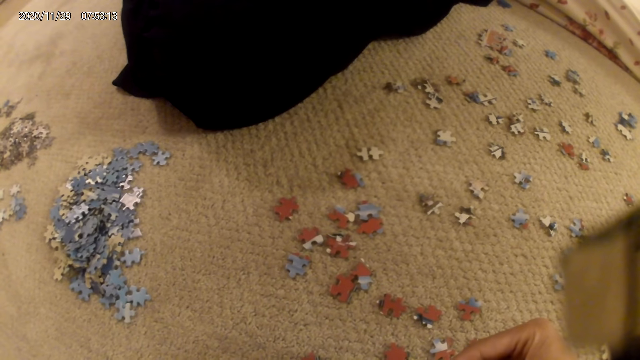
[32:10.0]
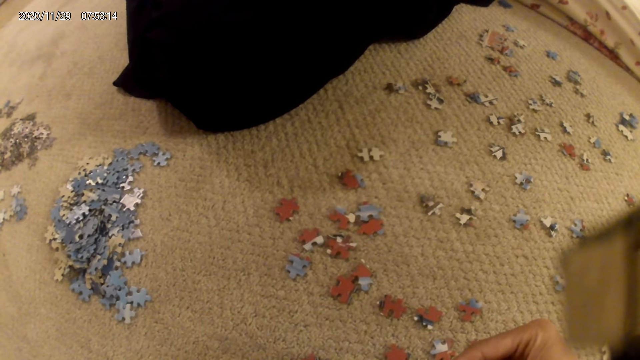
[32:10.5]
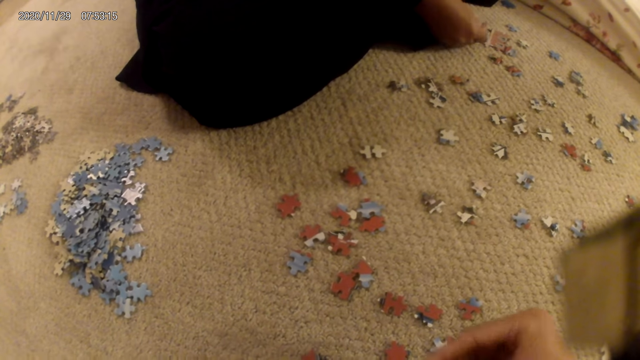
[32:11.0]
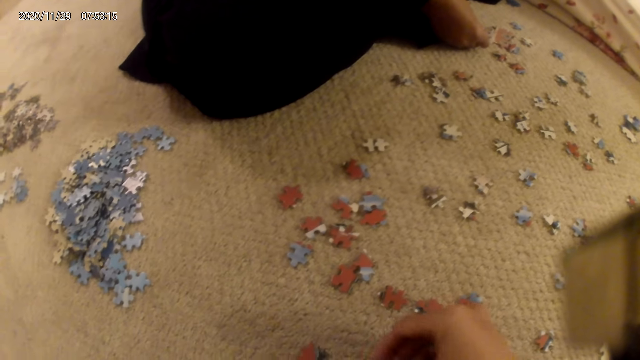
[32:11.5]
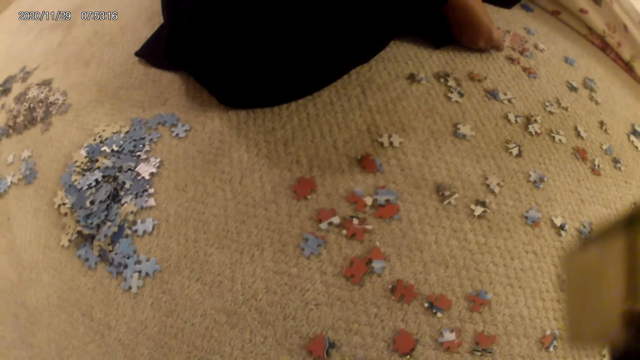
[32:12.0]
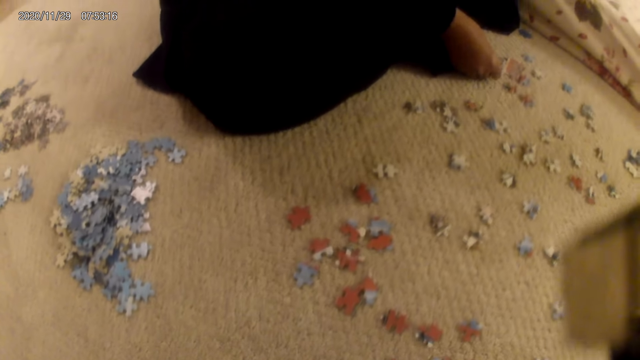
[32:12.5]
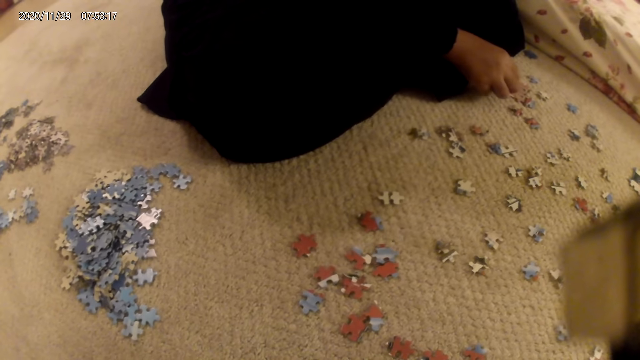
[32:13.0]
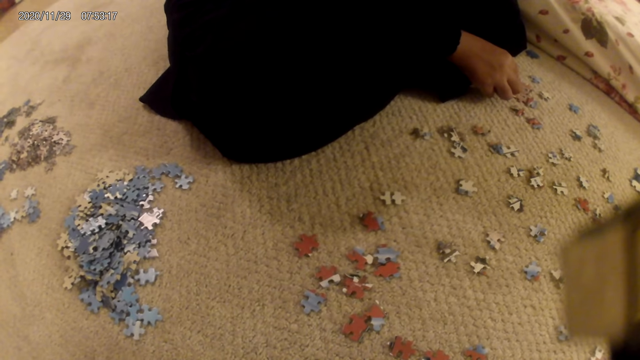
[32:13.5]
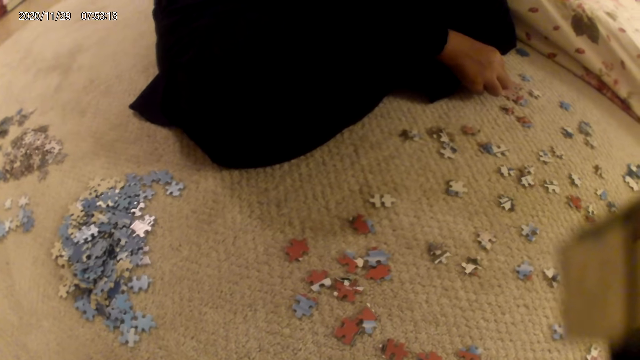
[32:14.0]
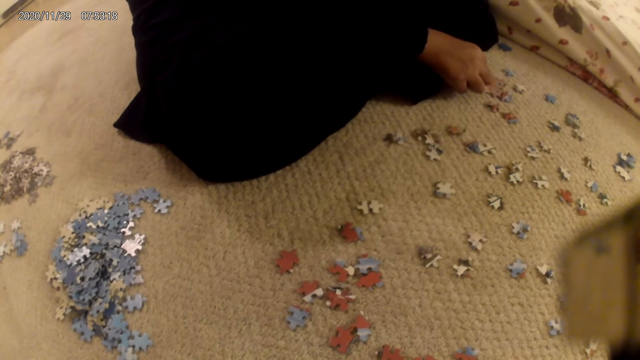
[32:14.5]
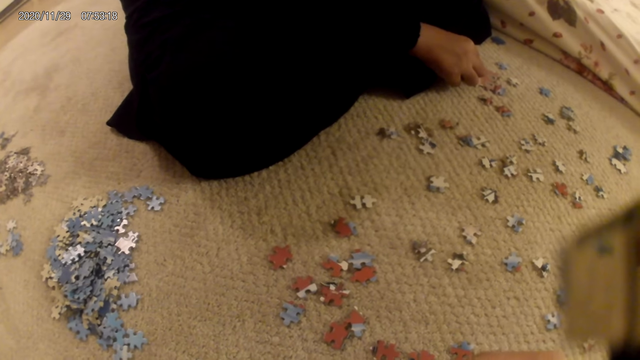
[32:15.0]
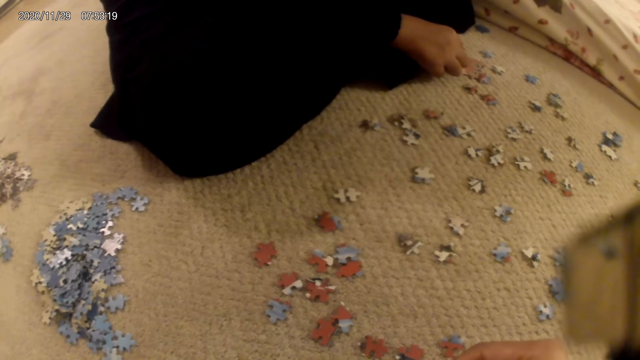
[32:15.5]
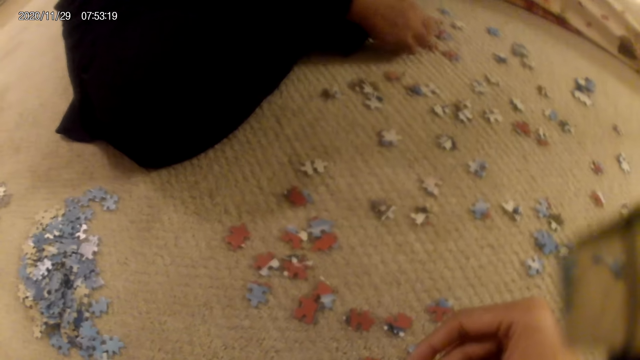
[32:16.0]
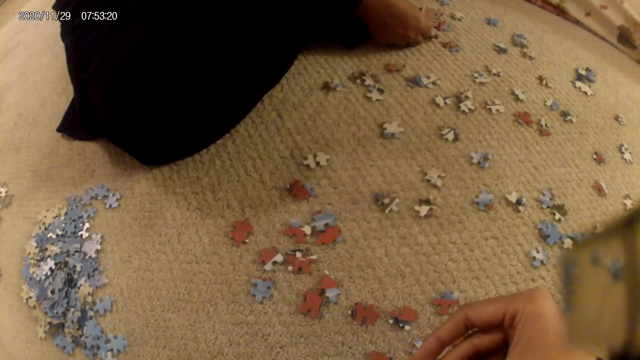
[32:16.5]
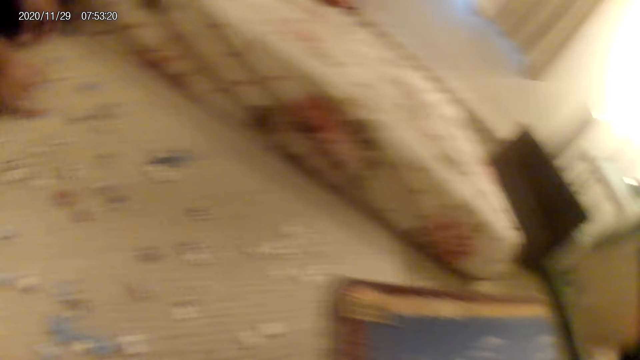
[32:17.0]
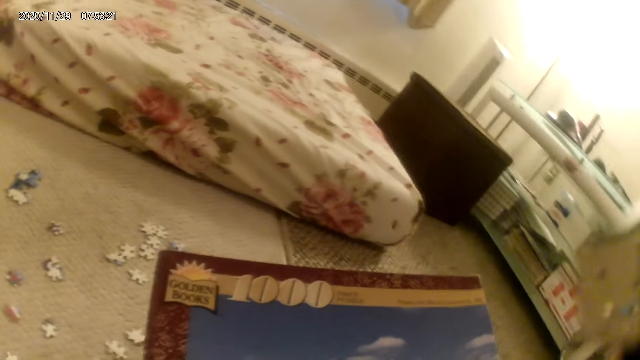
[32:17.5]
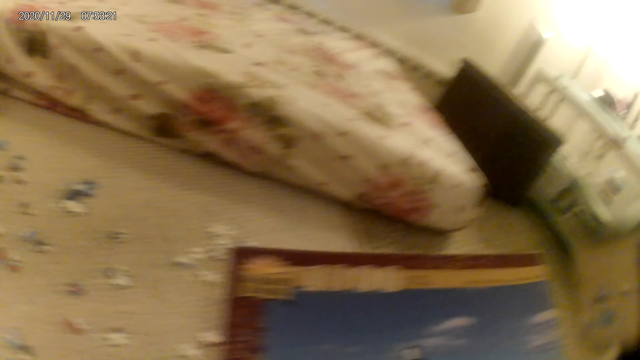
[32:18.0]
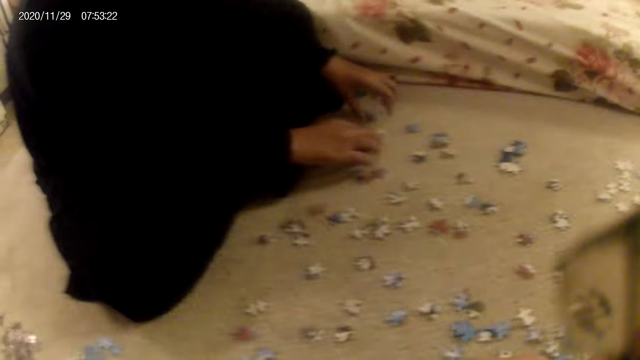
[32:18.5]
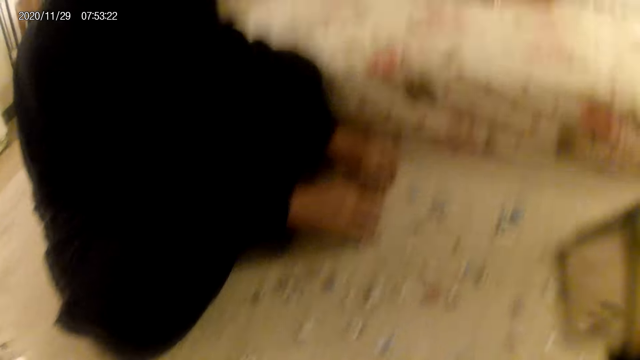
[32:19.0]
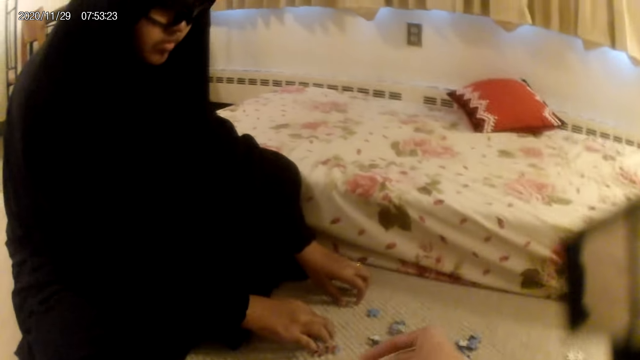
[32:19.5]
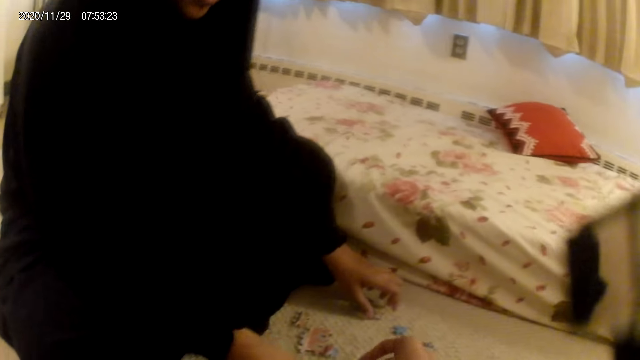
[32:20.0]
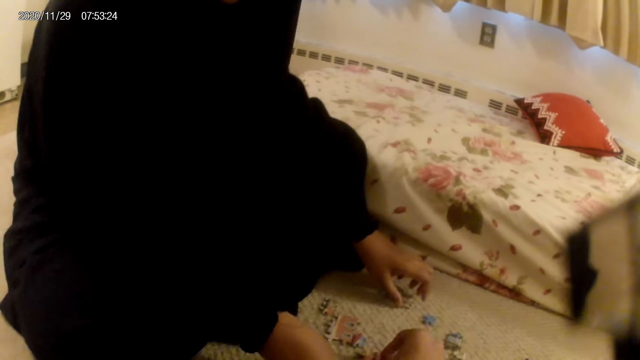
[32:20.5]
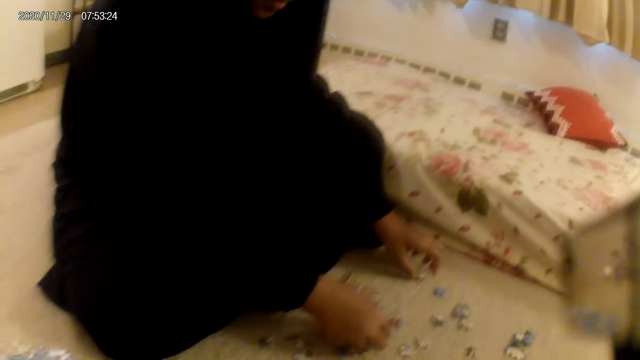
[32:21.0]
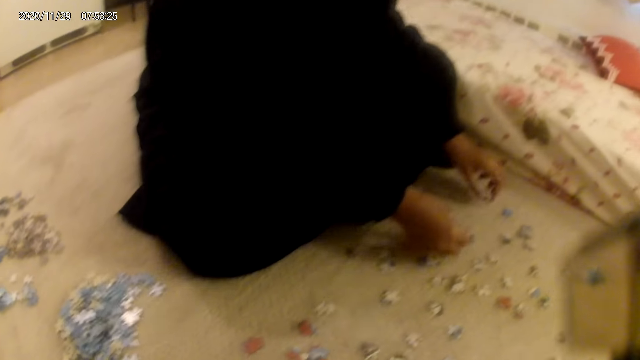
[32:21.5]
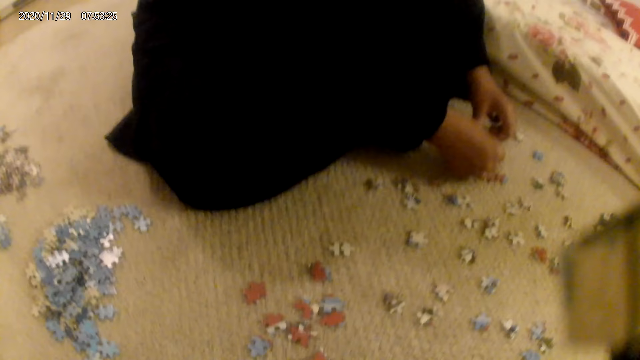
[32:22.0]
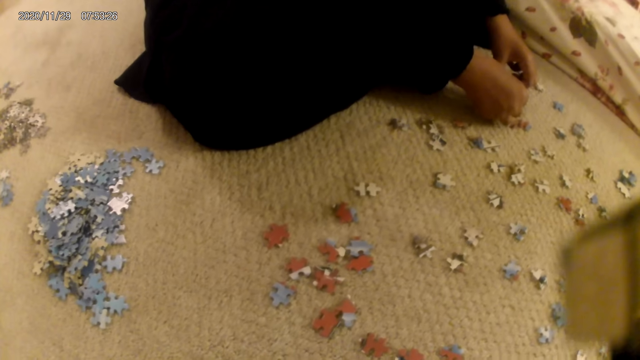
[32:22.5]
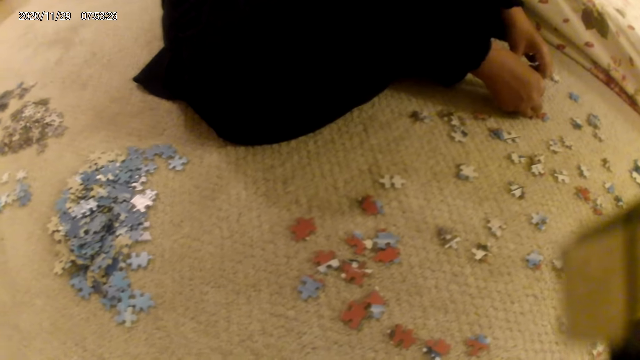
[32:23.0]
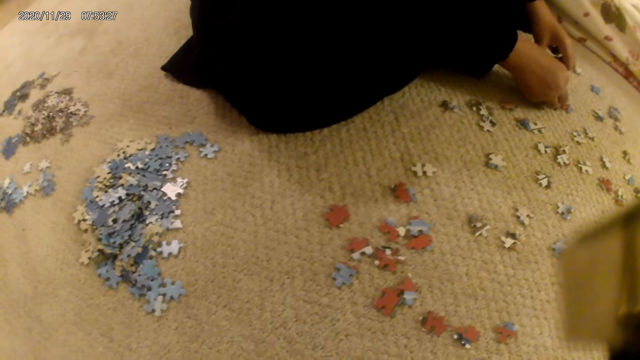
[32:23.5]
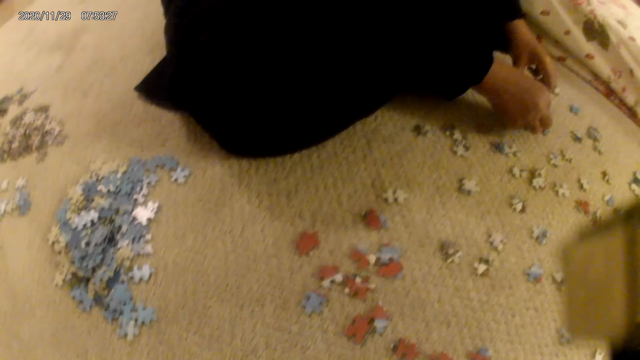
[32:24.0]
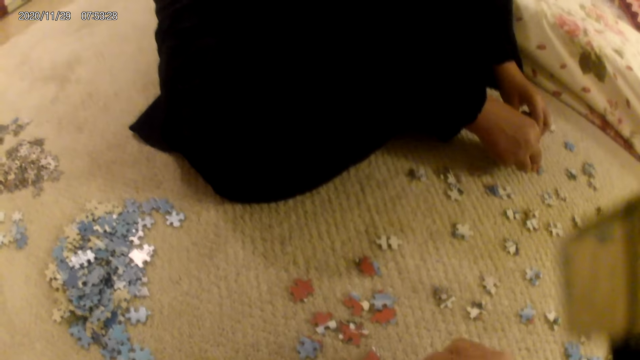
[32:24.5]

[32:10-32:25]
A lady fits the puzzle piece in another piece. The camera wearer places the puzzle piece on the floor. They pick a puzzle piece. They stare at the puzzle piece. They stare at the puzzle box. They interact with the lady. The lady moves the puzzle piece structure on the floor. The camera wearer picks a puzzle piece. They talk to the lady. The lady picks a puzzle piece and fits the puzzle piece in another piece. The camera wearer fits the puzzle piece in another.

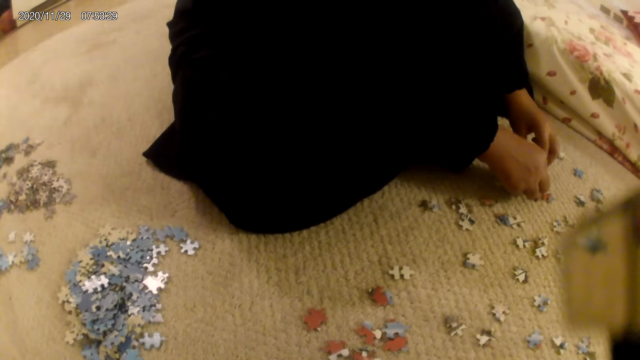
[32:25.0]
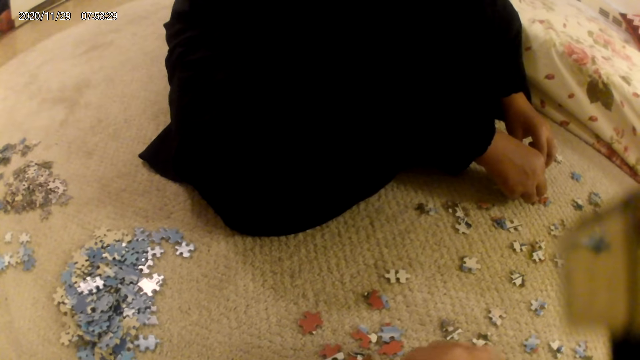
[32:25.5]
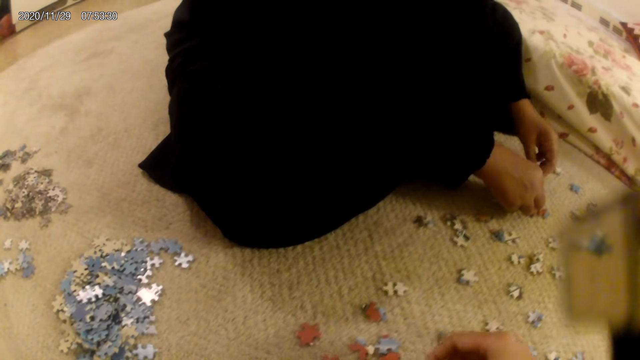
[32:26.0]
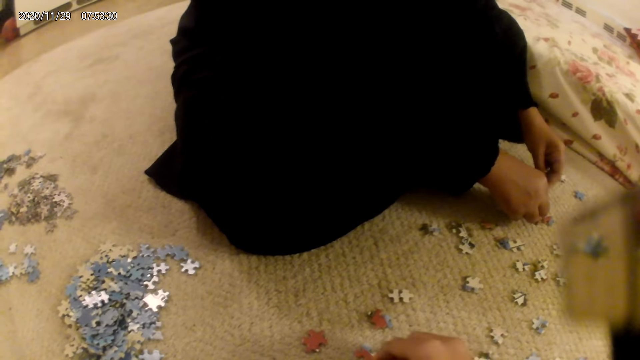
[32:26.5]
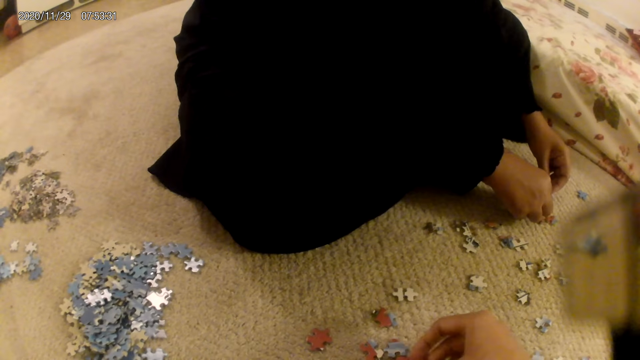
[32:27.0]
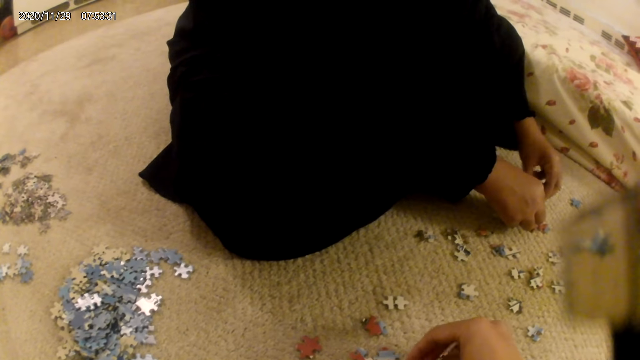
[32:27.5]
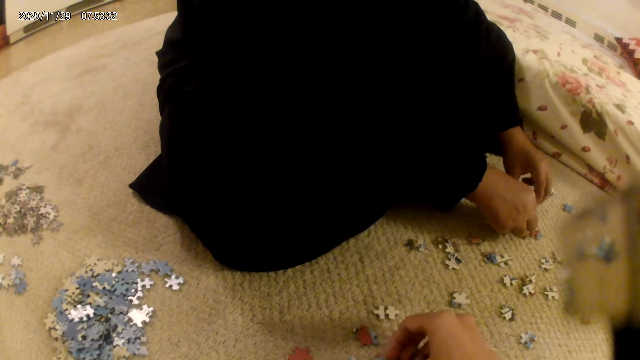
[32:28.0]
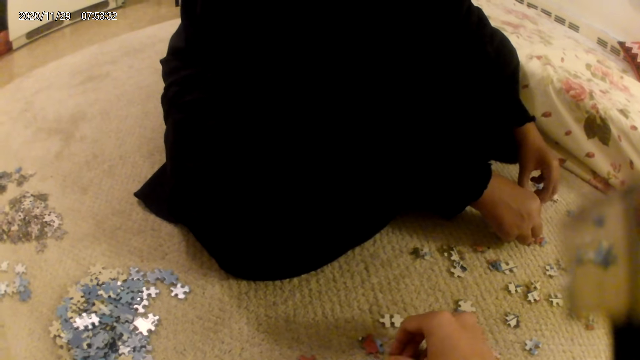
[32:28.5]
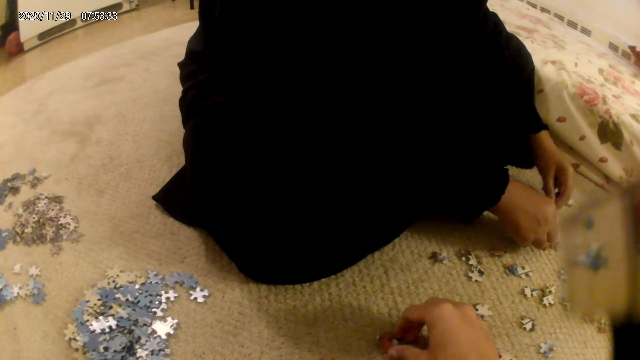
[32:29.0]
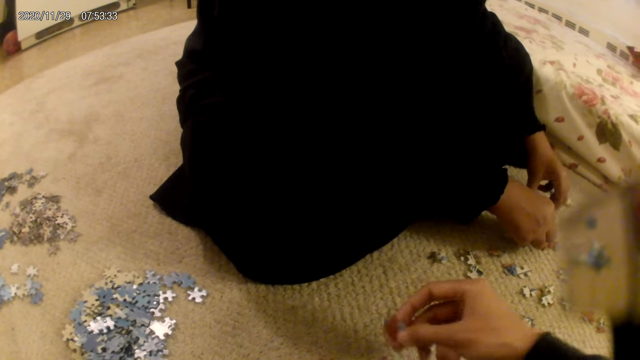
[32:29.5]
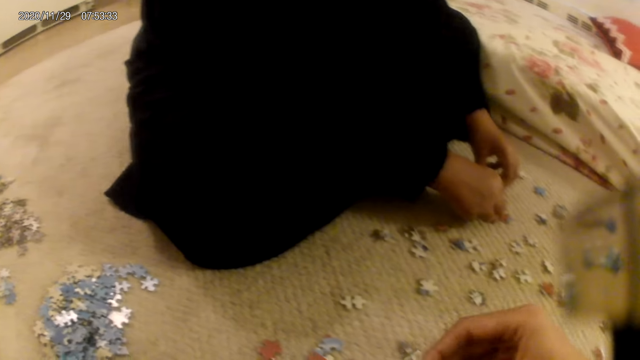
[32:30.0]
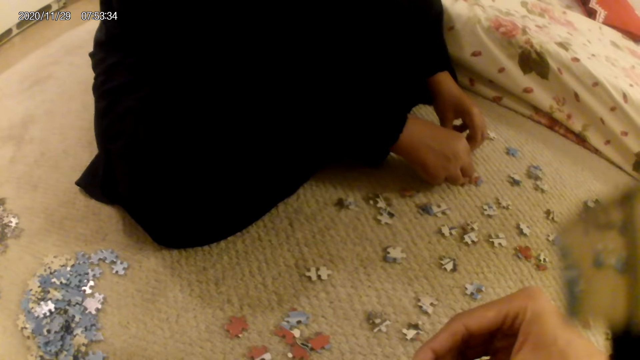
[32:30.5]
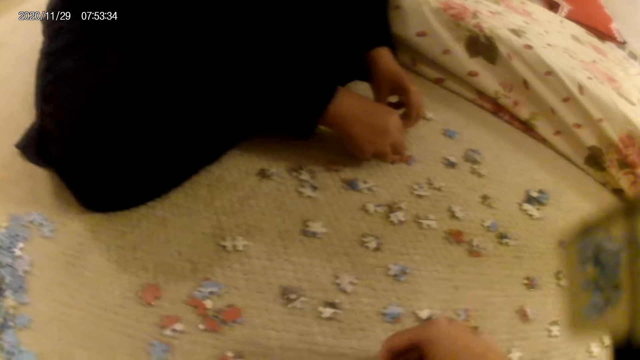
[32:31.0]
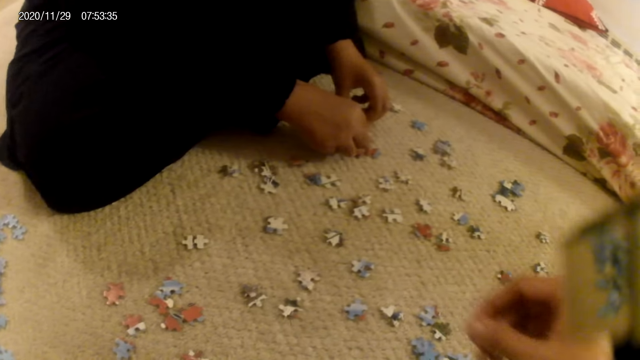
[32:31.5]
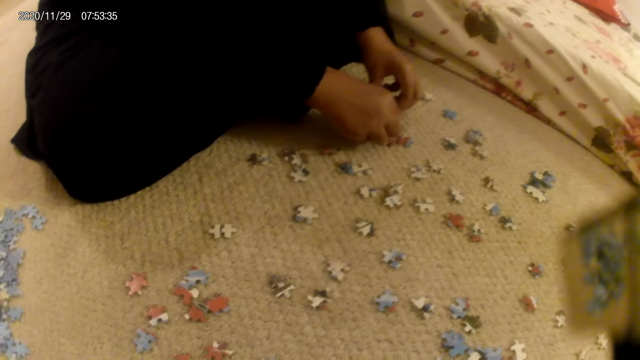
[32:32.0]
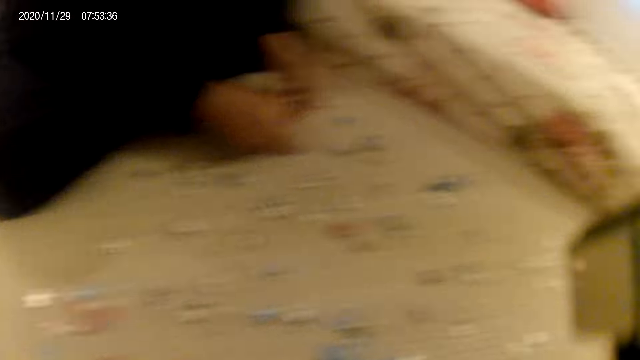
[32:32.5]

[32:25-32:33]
The camera wearer picks a puzzle piece. They stare at the puzzle piece. They grab the puzzle. They place the puzzle piece. They look around.
